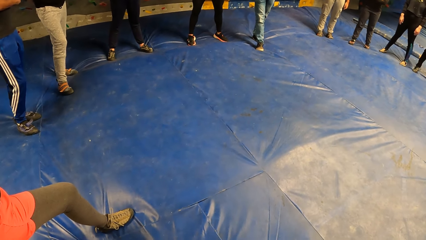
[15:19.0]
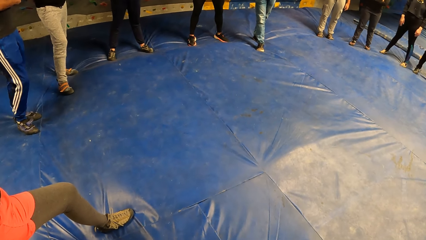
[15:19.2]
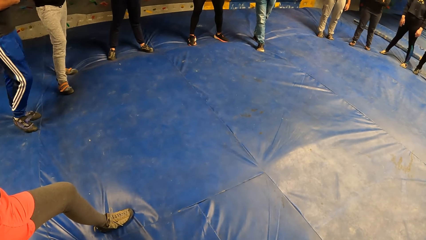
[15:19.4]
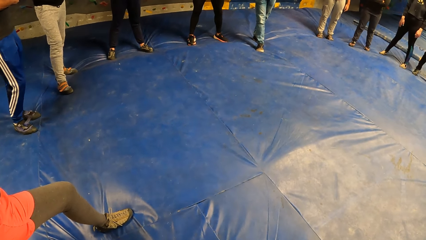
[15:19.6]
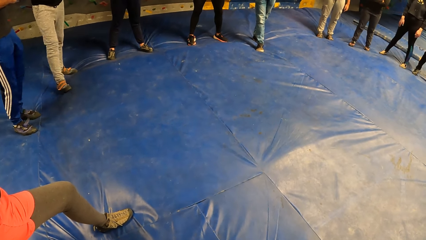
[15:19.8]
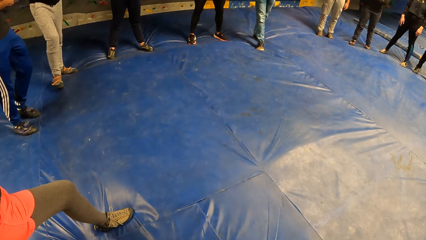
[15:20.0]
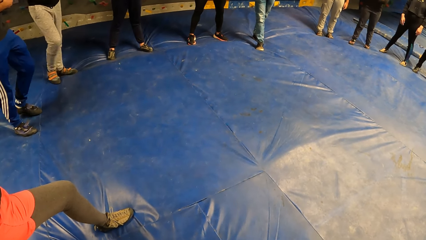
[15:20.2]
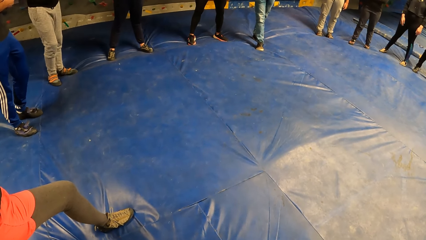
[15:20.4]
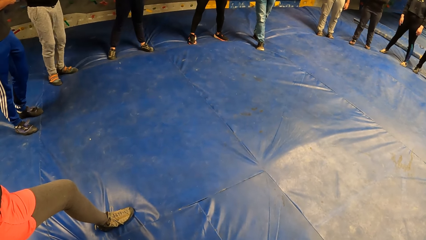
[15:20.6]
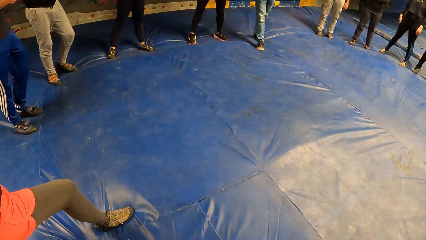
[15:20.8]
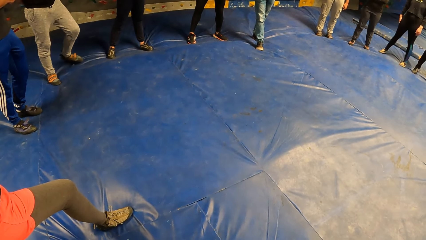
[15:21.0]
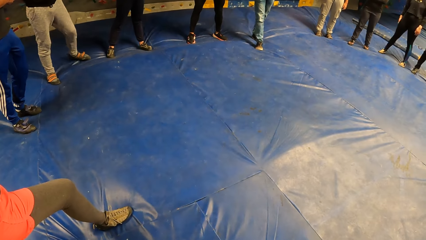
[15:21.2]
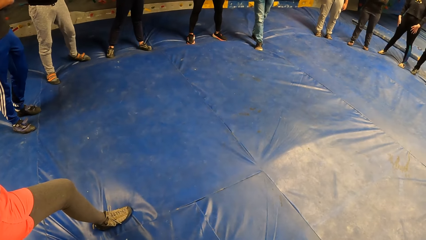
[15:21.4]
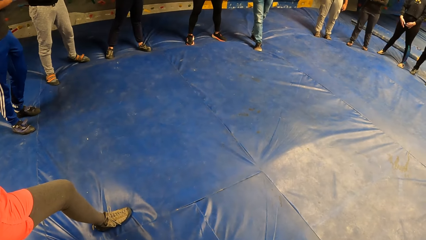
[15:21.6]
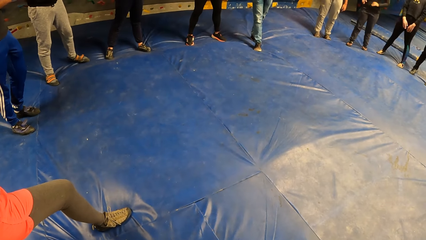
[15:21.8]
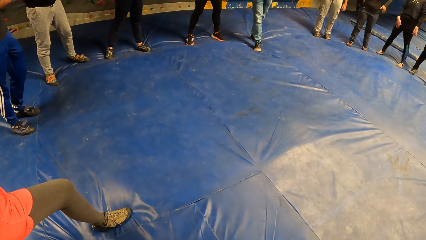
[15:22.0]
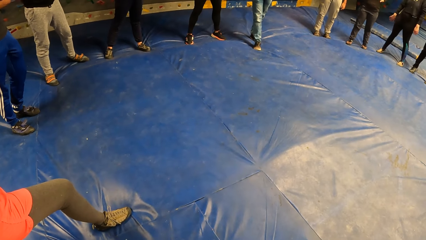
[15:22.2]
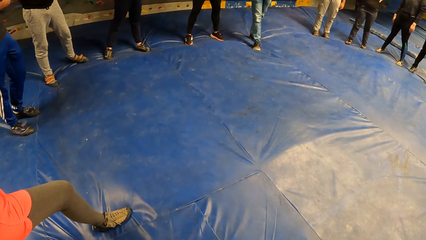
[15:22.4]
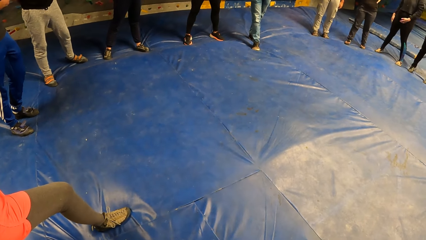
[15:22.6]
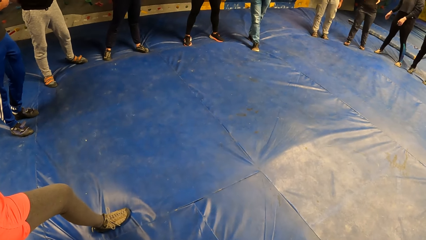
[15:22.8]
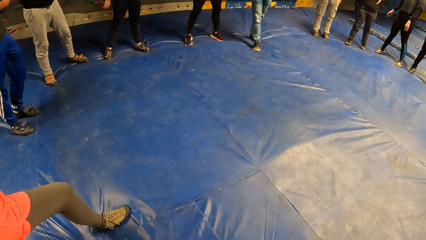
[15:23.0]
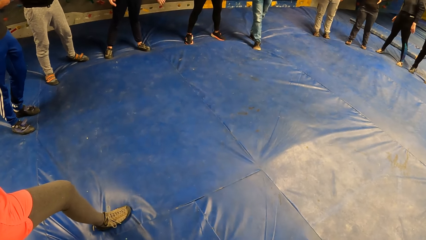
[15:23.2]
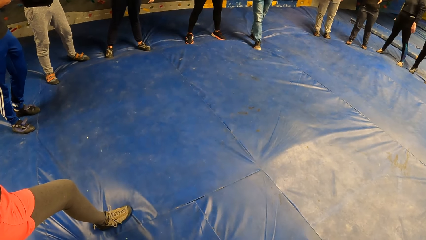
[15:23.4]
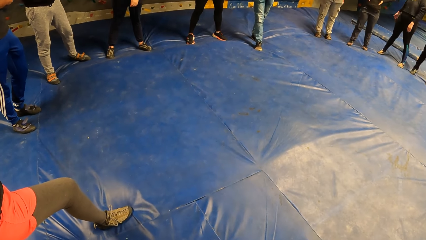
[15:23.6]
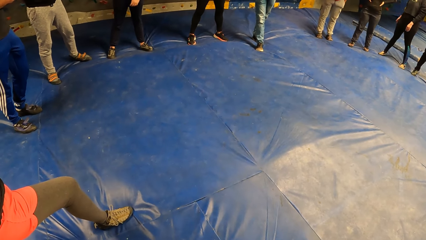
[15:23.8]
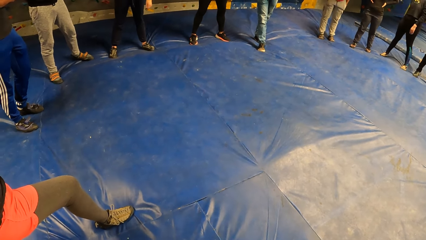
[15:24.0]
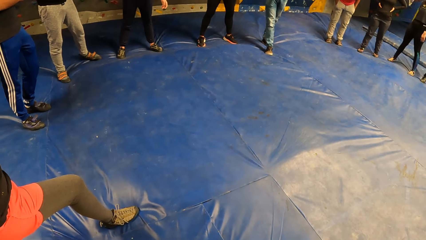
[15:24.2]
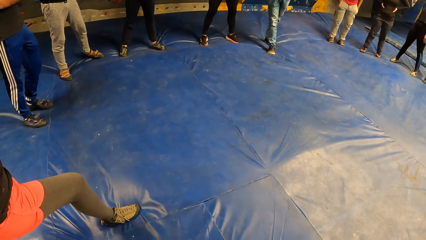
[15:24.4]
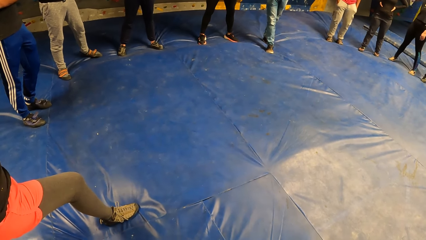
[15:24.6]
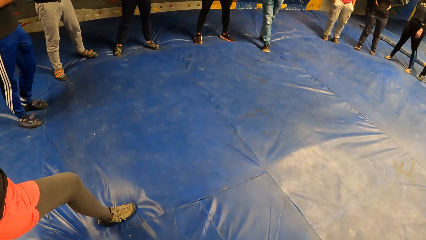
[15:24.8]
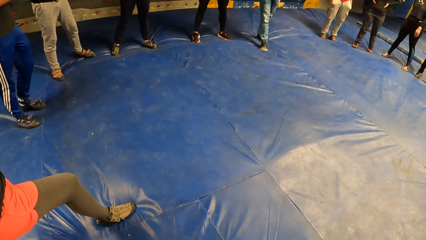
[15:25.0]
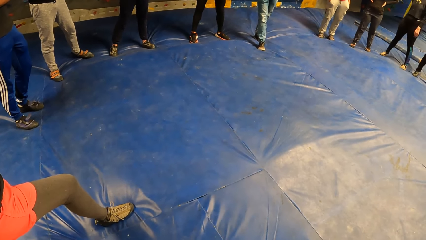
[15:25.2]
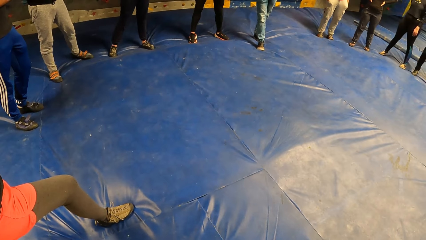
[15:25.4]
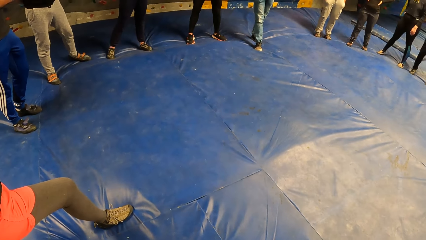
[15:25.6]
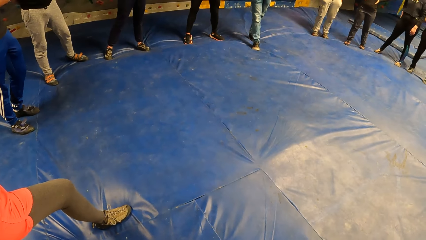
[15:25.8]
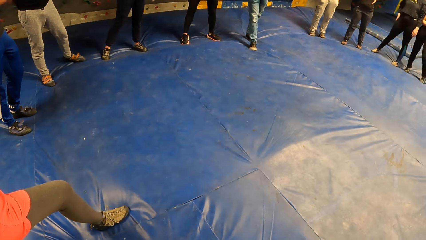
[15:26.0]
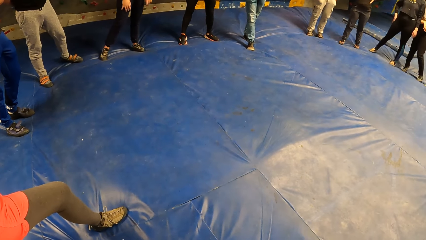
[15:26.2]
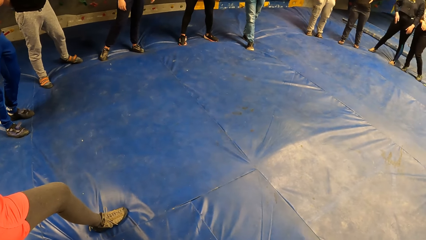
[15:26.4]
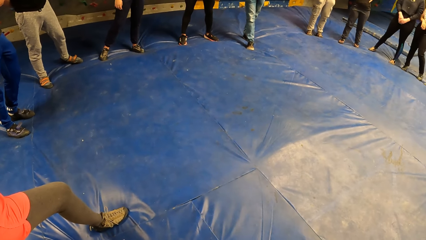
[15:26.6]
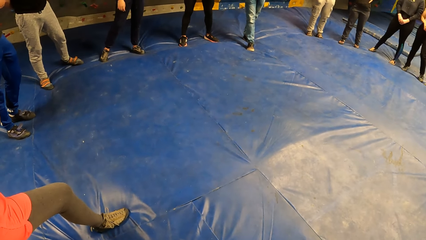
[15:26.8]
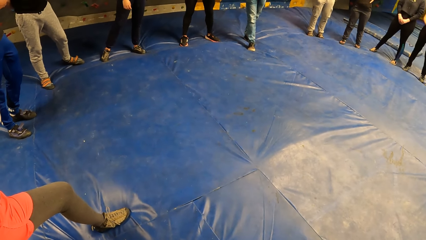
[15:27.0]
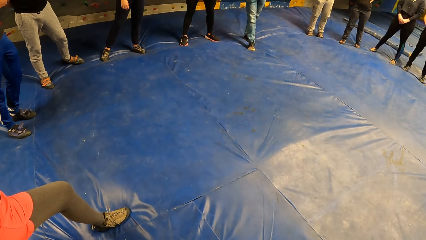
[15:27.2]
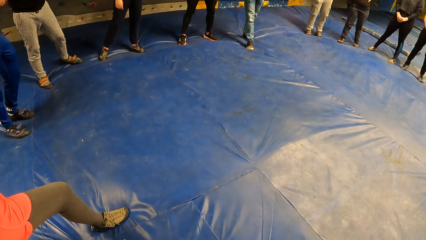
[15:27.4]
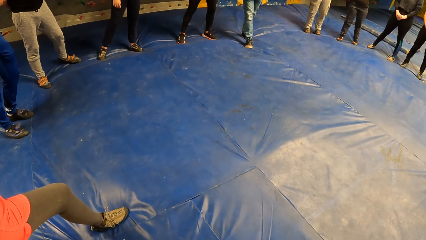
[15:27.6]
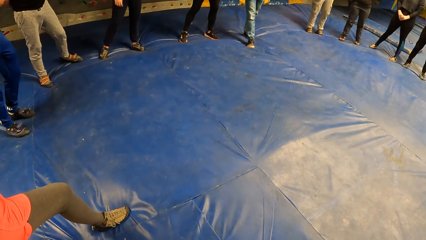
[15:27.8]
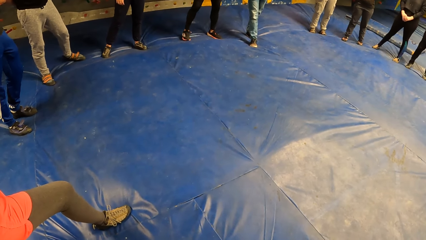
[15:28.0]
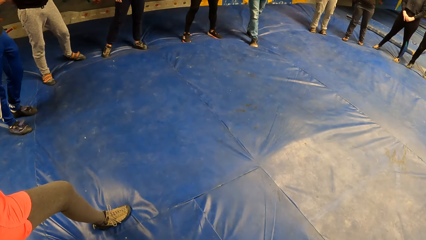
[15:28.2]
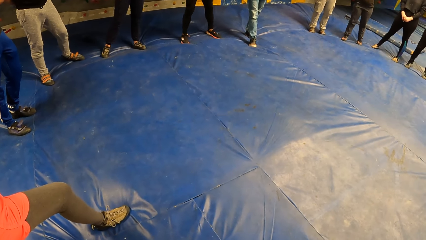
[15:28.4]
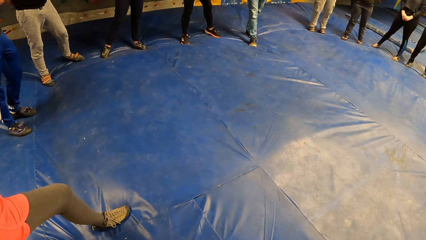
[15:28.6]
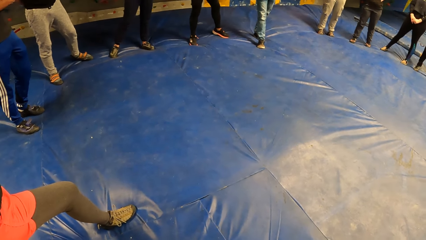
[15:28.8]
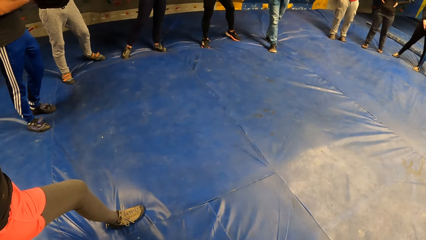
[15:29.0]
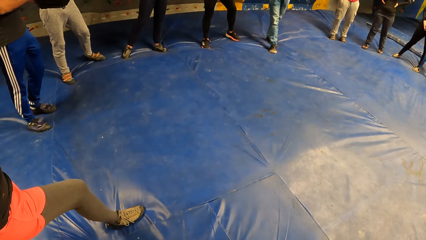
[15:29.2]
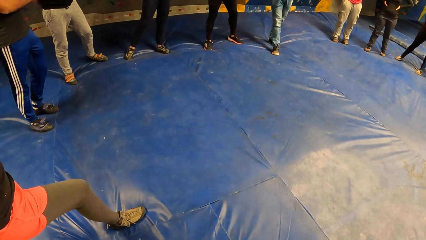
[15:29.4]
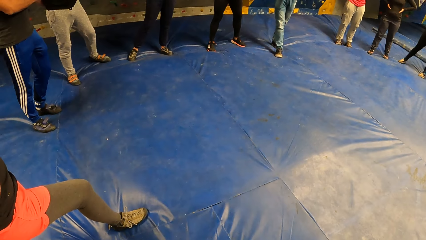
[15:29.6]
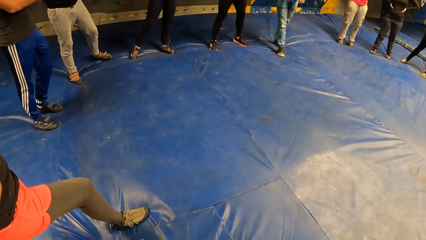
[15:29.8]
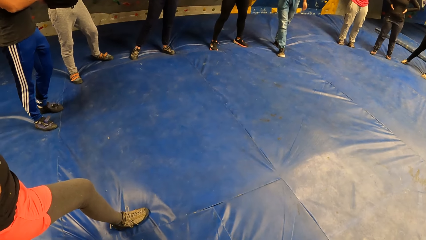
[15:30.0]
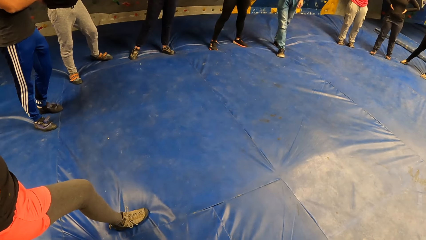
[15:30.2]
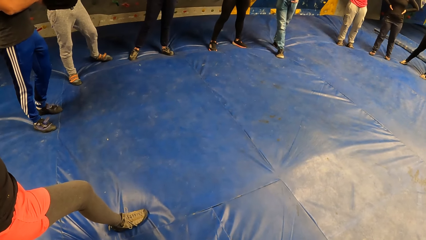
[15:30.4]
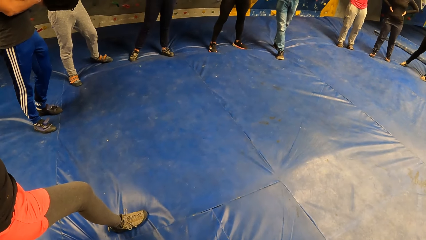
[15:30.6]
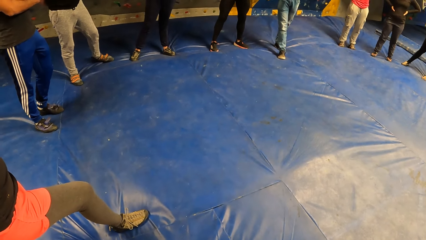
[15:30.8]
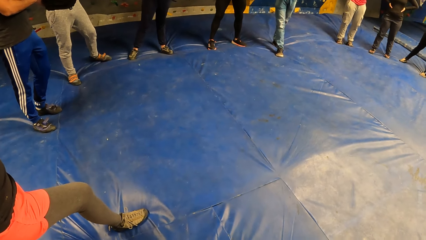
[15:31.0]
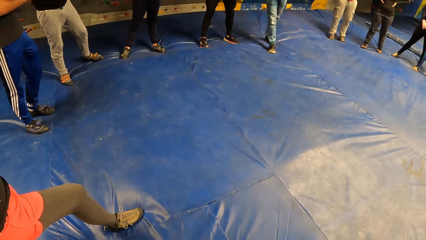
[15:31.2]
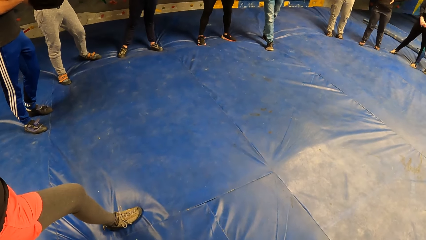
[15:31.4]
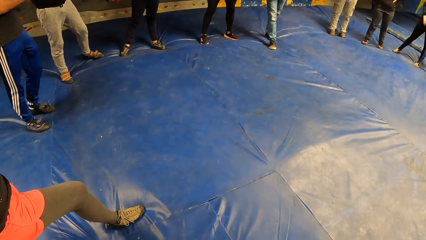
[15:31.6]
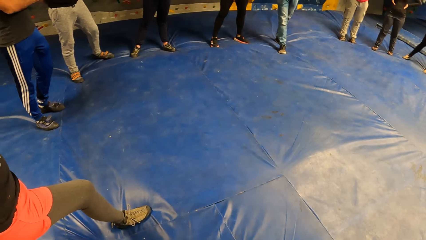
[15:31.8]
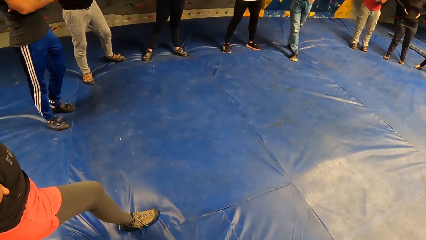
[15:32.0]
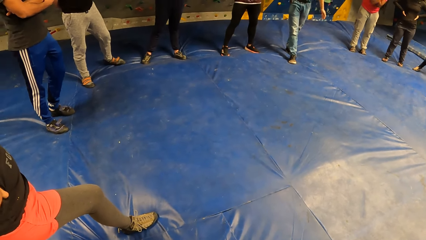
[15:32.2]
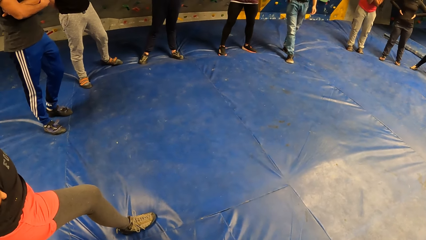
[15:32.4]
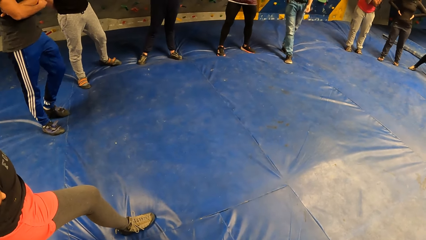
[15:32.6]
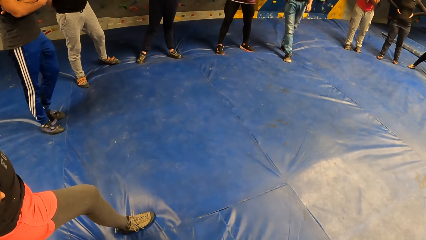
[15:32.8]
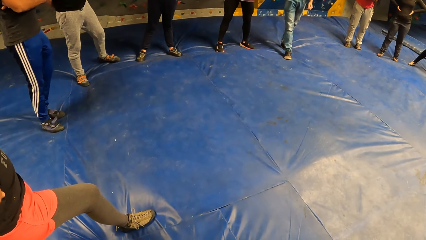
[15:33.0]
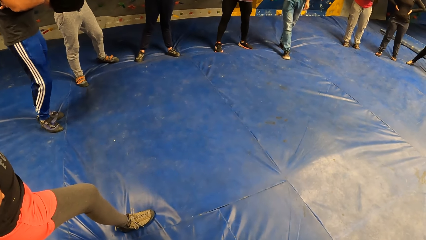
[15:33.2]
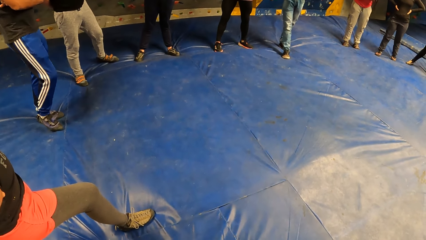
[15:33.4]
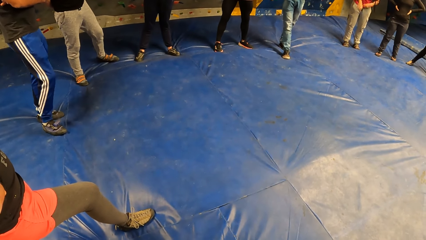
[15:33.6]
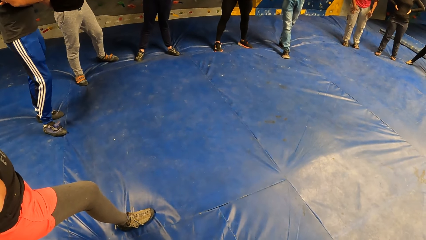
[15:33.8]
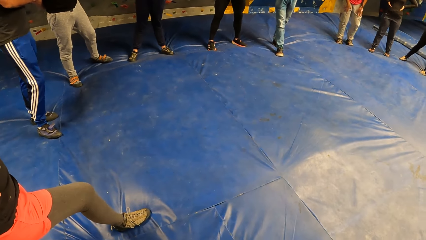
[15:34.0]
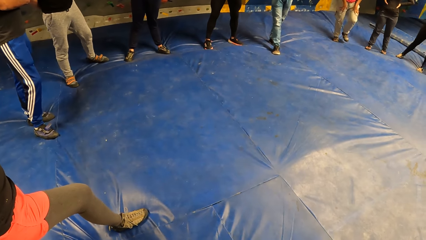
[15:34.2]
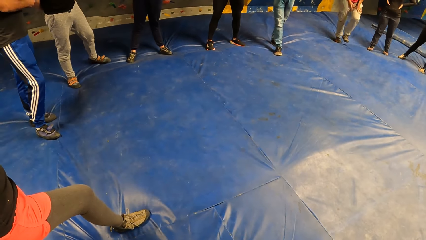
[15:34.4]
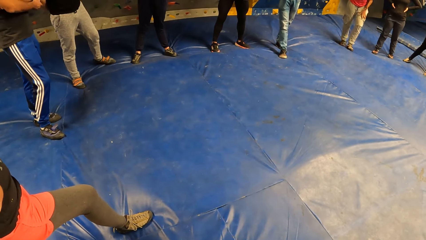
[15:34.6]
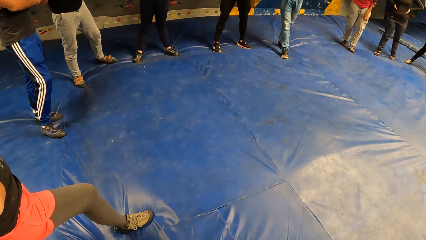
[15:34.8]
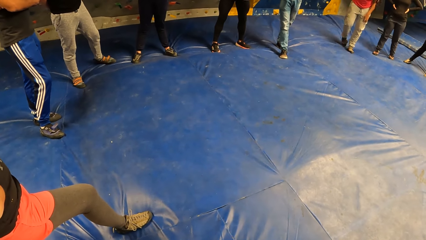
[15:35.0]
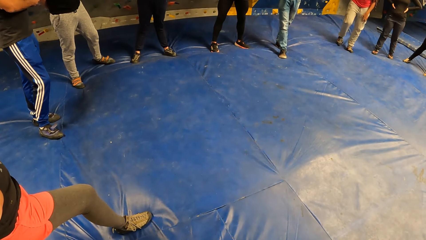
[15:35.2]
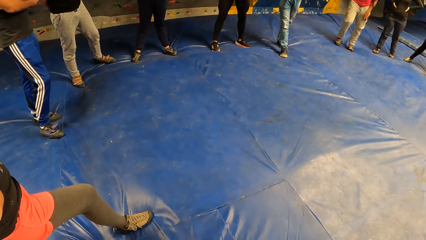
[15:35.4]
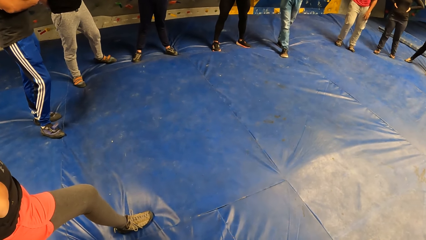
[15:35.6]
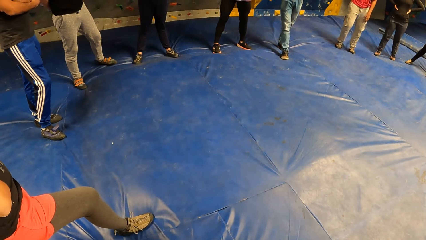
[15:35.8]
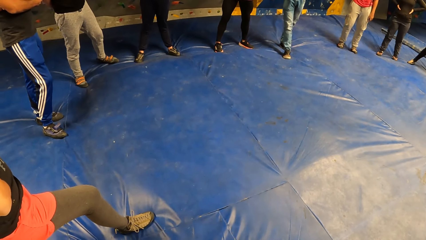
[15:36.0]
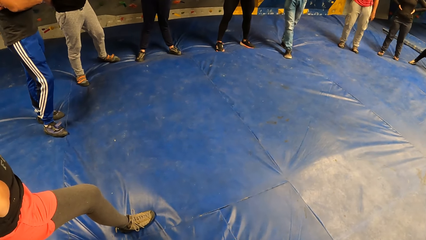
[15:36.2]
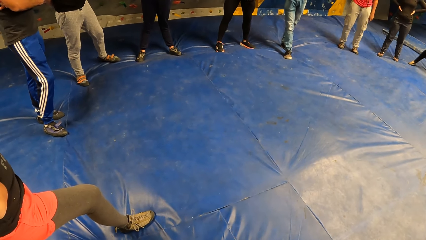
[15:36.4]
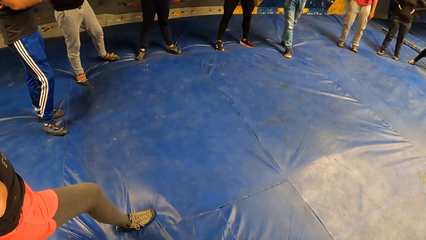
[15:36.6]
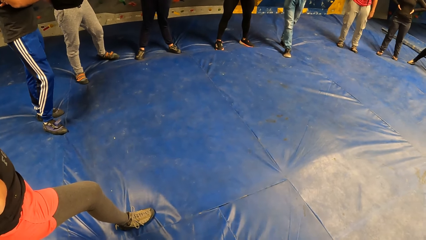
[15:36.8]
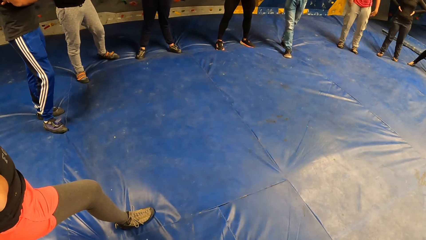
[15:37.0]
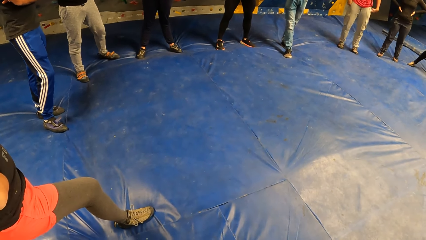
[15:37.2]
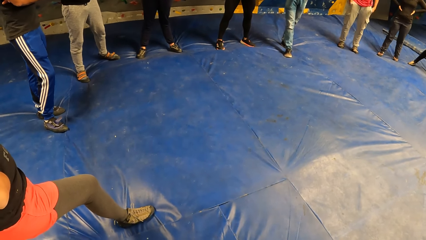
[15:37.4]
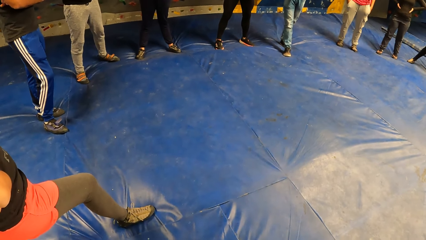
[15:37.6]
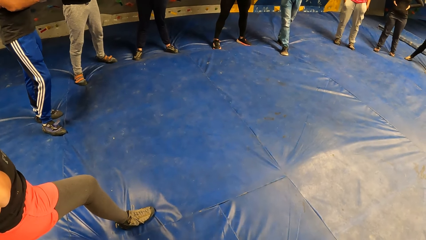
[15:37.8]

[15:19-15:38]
A man fidgets. A lady moves the hands. Another lady moves the hands. The first lady fidgets. Another lady fidgets. Another lady fidgets. The second lady moves the hands. Another lady fidgets. Another man moves the hands. Another man moves the leg.
